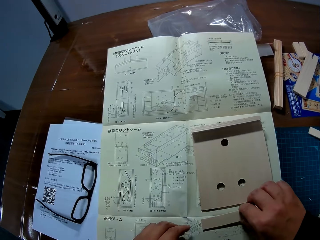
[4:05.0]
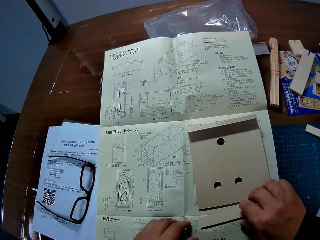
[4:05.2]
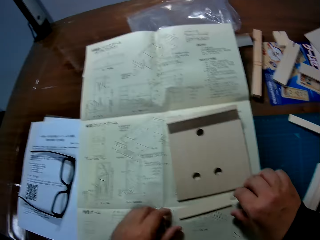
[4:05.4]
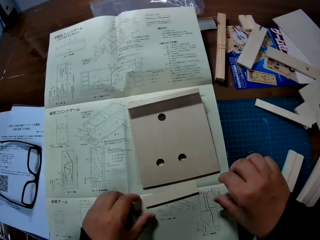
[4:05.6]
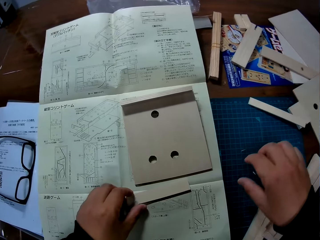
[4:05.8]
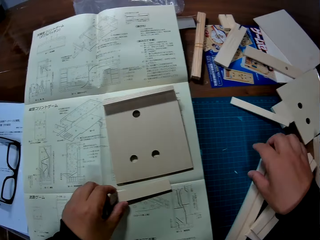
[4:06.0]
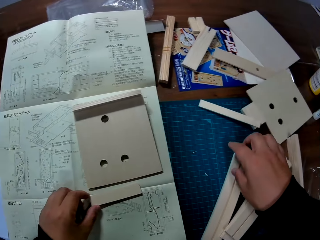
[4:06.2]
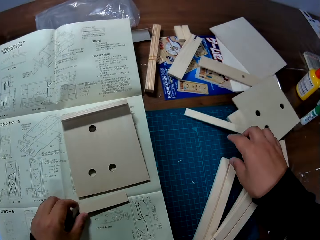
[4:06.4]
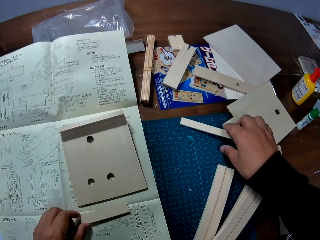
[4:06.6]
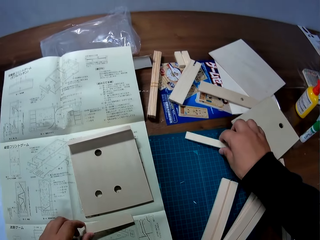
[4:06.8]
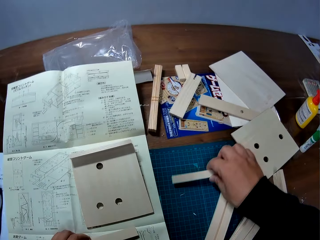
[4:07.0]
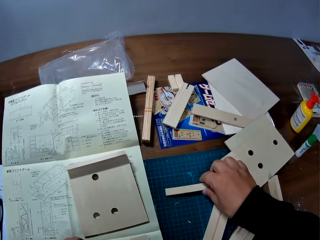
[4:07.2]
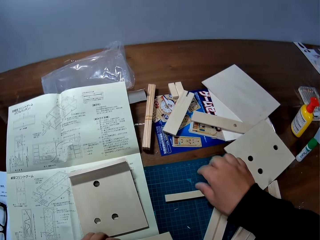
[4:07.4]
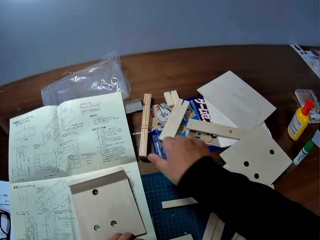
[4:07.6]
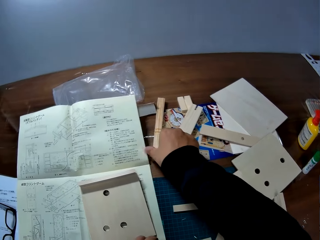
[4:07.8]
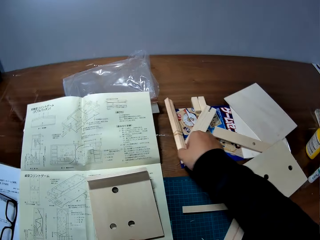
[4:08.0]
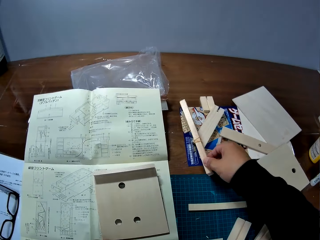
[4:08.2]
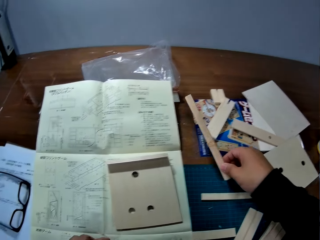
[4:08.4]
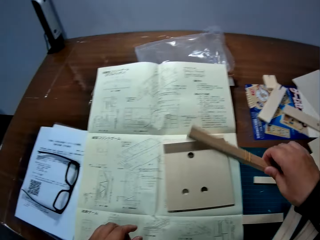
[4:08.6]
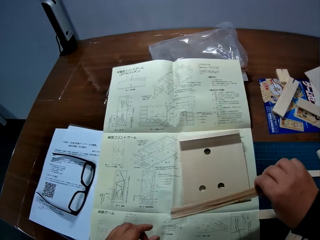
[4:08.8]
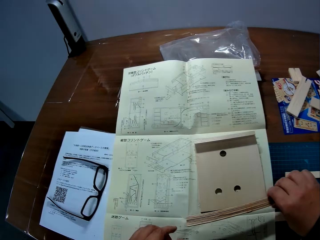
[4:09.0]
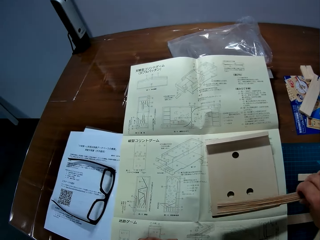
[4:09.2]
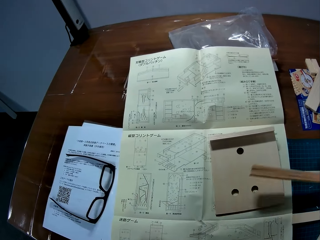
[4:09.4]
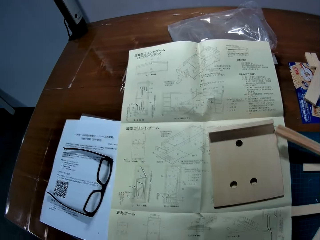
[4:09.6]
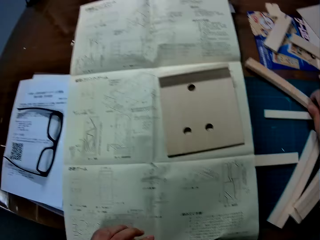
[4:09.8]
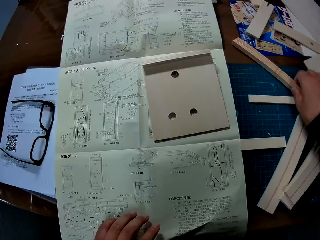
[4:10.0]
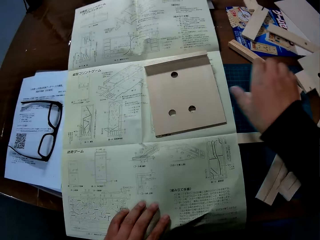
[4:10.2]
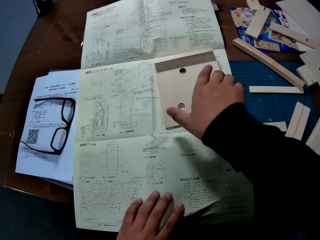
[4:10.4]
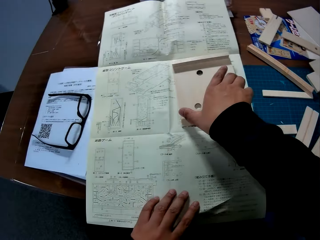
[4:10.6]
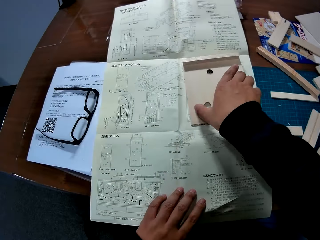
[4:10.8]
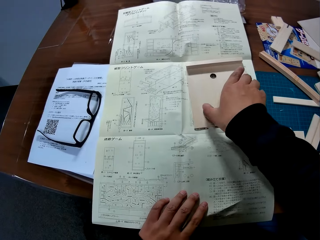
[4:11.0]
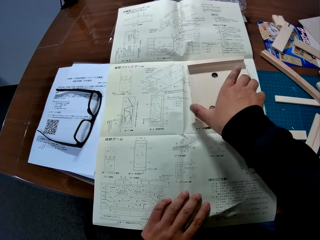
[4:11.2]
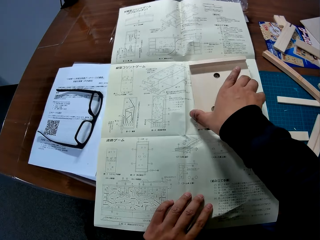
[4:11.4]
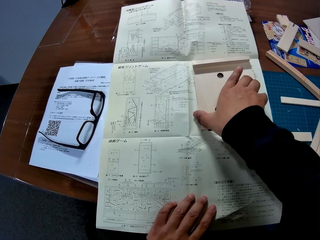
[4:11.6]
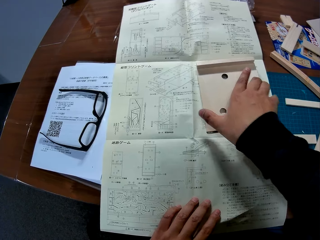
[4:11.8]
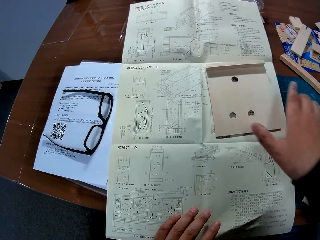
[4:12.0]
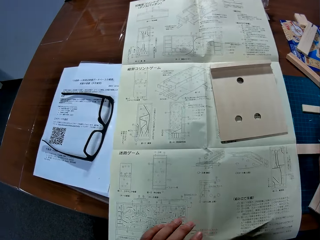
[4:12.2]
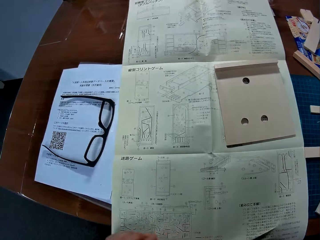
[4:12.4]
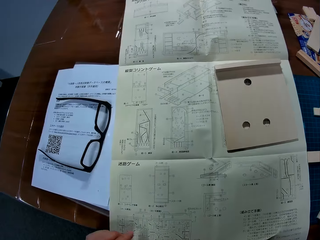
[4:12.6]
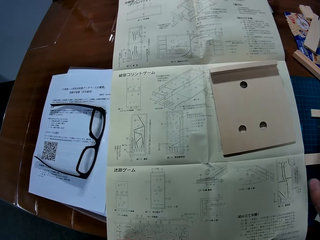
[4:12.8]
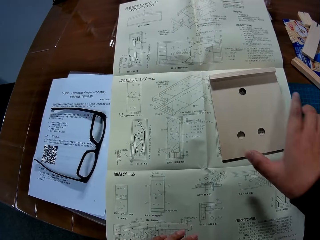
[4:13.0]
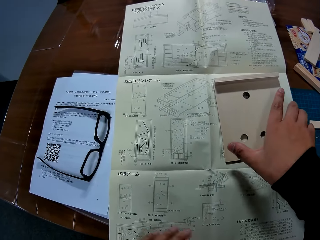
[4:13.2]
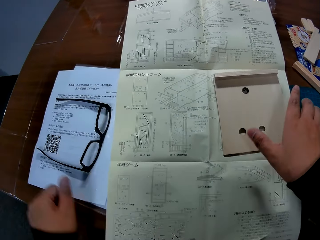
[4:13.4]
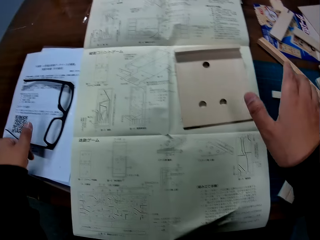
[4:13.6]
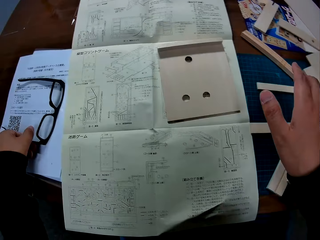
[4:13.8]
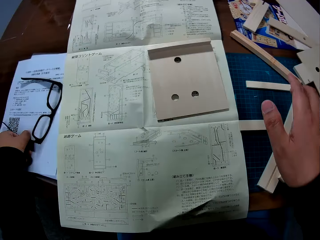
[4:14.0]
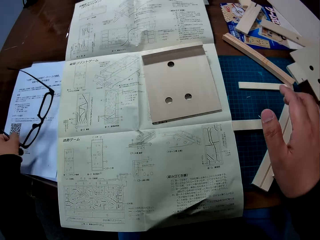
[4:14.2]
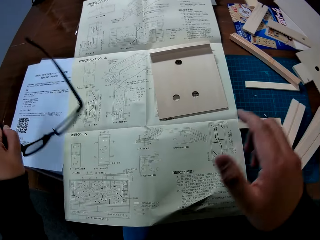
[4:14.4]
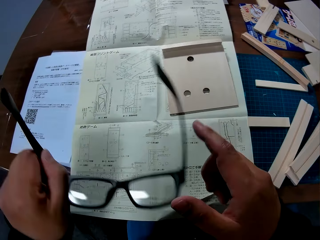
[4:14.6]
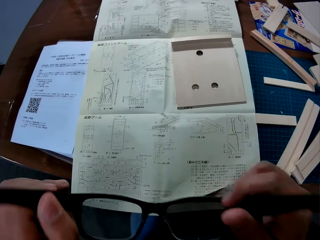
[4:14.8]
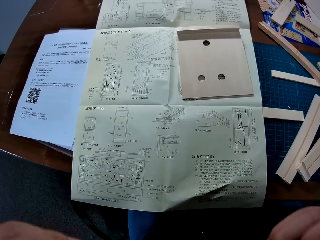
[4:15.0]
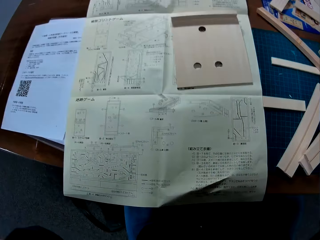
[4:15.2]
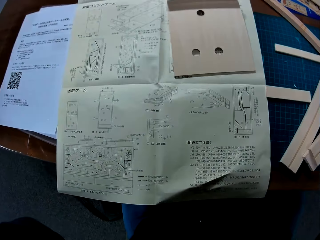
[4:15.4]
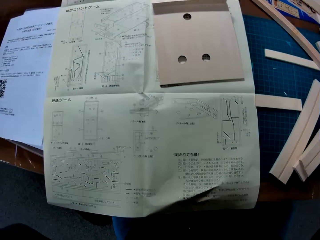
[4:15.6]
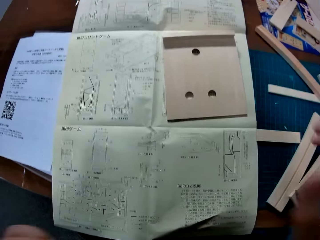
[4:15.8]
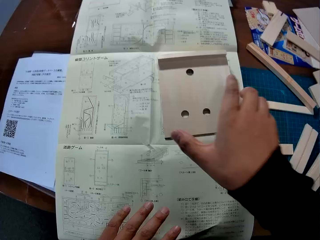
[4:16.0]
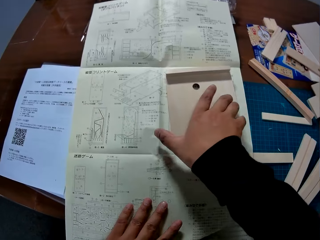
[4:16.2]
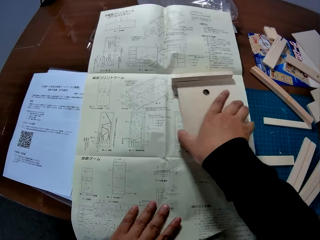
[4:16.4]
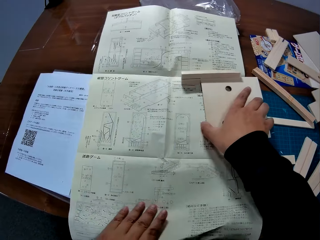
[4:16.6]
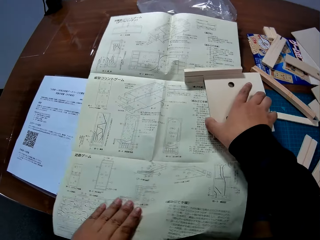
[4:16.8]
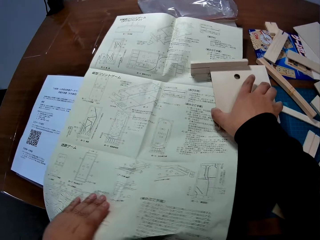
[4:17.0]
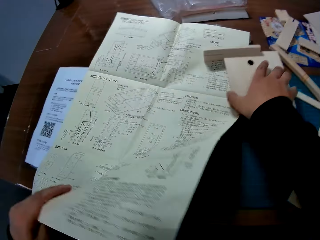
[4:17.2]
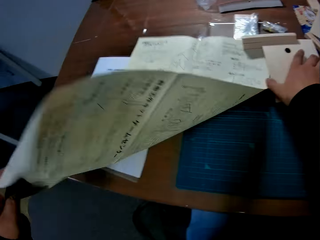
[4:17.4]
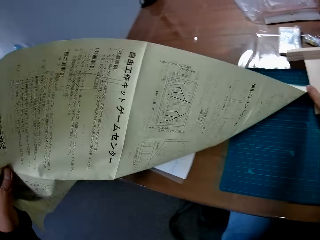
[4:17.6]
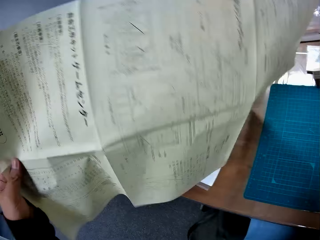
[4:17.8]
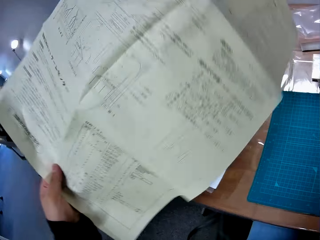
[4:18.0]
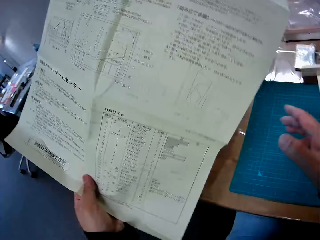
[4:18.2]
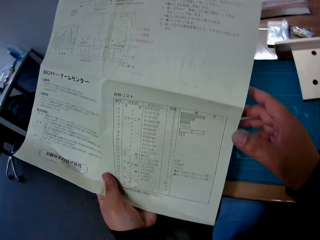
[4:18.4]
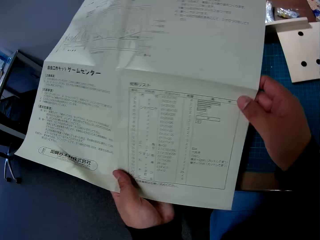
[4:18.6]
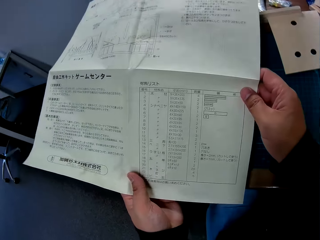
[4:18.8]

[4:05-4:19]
The camera wearer places the piece of wood on the leaflet. He touches a piece of wood on the table with his right hand. He picks up a piece of wood from the table with his right hand. He drops the piece of wood on the table. He touches the jointed piece of wood. He picks up a pair of glasses from the table with his left hand. He puts on the pair of glasses. He moves the jointed piece of wood on the leaflet with his right hand. He pulls the leaflet with his left hand. He turns over the leaflet with his left hand.

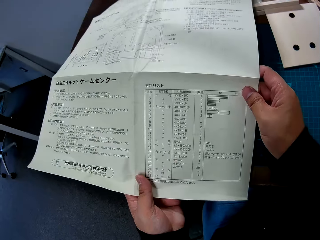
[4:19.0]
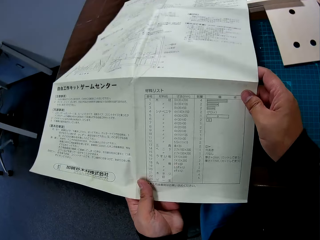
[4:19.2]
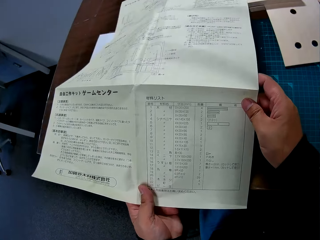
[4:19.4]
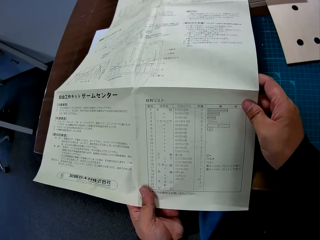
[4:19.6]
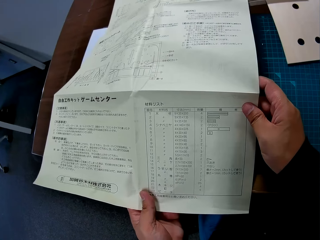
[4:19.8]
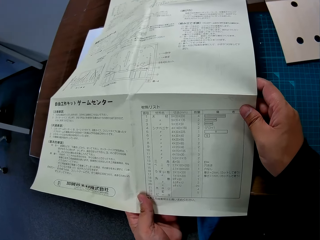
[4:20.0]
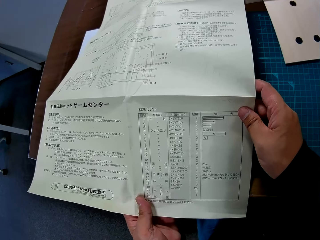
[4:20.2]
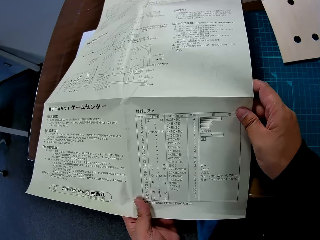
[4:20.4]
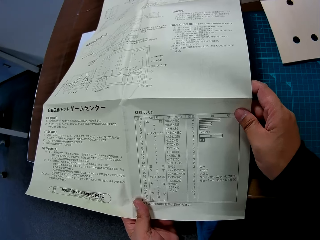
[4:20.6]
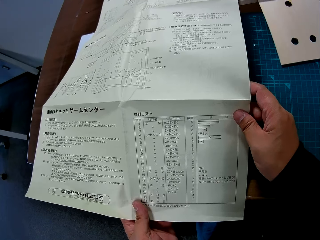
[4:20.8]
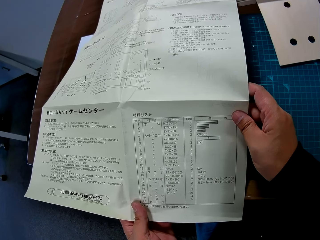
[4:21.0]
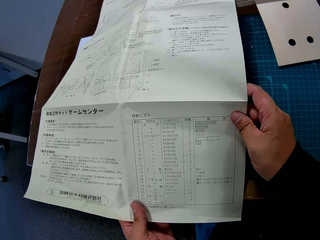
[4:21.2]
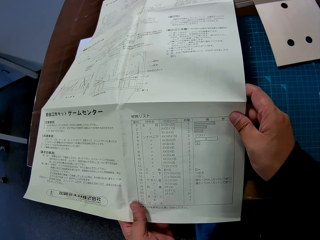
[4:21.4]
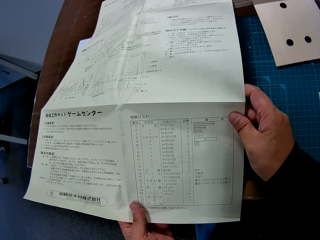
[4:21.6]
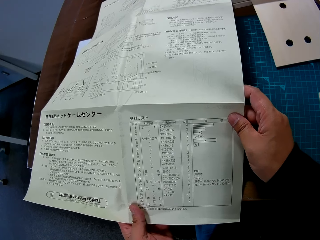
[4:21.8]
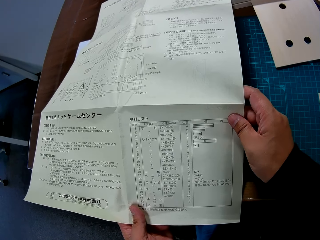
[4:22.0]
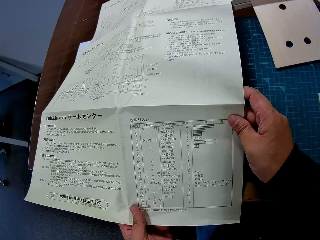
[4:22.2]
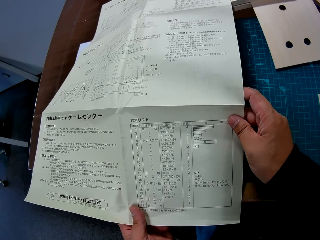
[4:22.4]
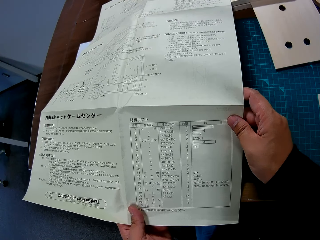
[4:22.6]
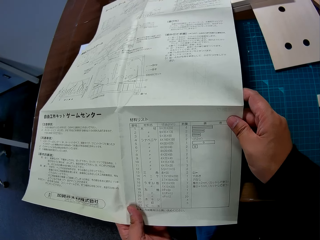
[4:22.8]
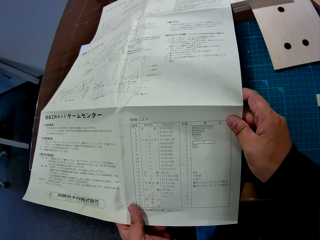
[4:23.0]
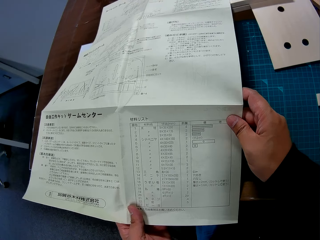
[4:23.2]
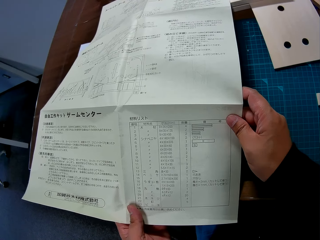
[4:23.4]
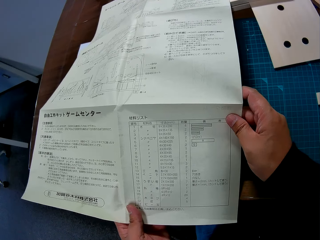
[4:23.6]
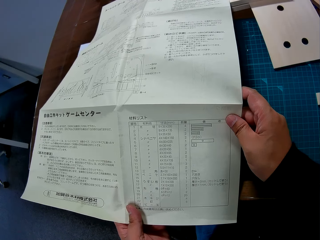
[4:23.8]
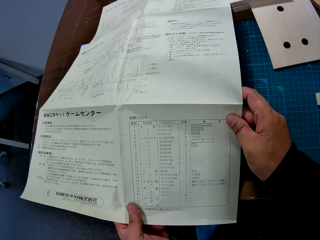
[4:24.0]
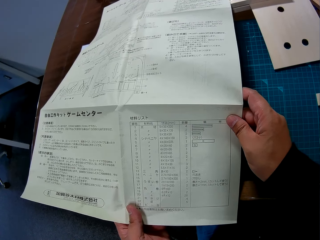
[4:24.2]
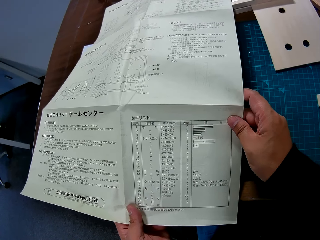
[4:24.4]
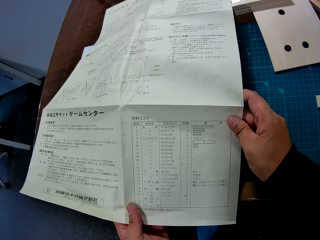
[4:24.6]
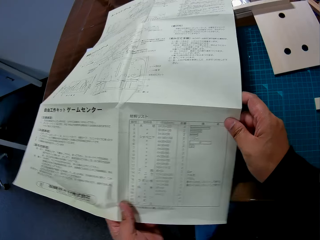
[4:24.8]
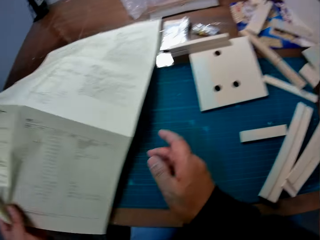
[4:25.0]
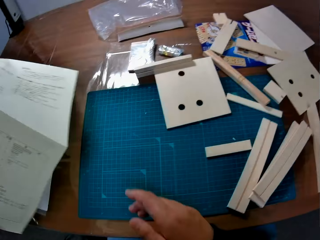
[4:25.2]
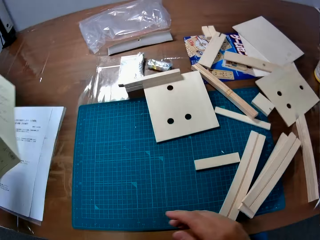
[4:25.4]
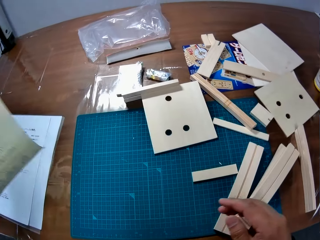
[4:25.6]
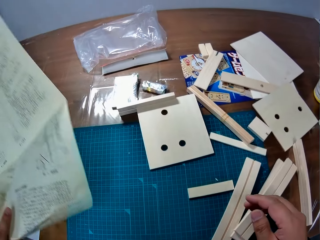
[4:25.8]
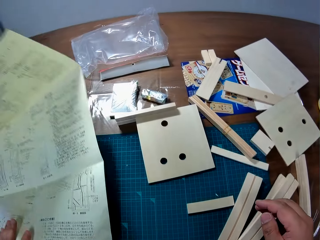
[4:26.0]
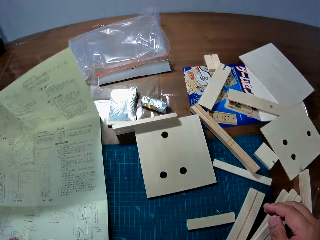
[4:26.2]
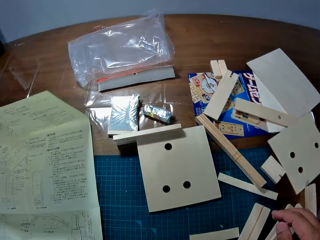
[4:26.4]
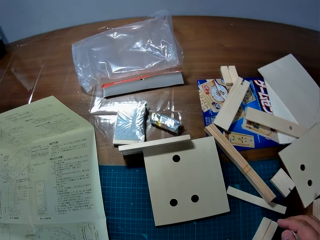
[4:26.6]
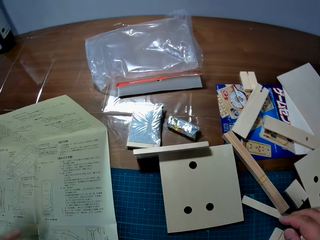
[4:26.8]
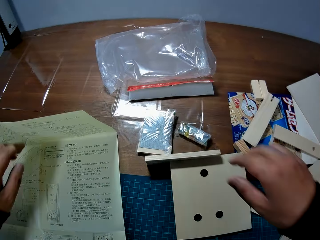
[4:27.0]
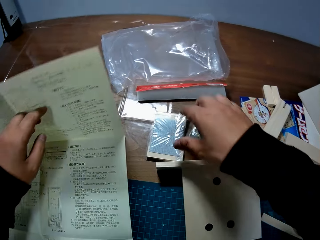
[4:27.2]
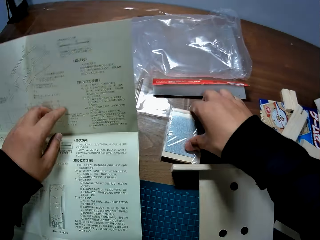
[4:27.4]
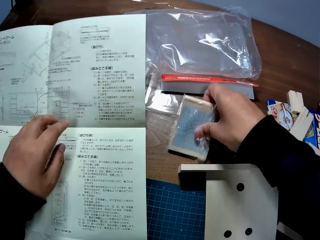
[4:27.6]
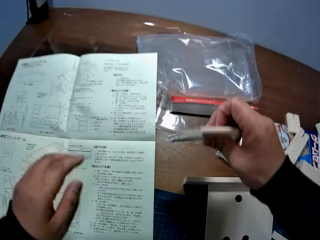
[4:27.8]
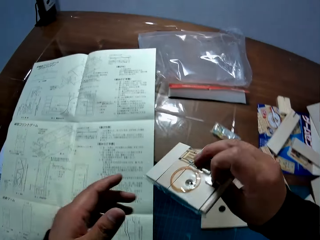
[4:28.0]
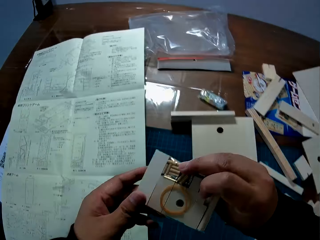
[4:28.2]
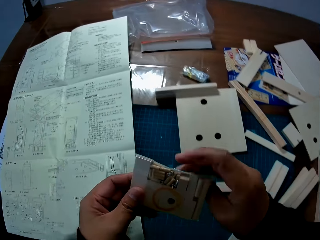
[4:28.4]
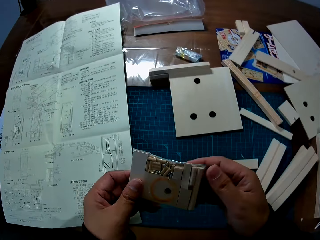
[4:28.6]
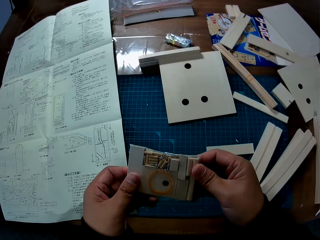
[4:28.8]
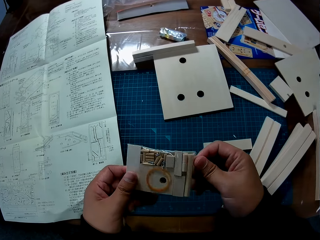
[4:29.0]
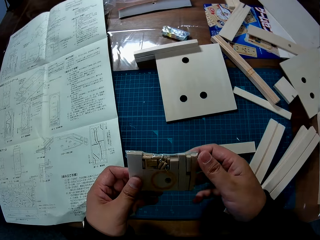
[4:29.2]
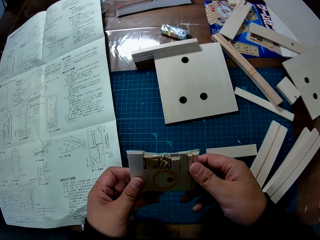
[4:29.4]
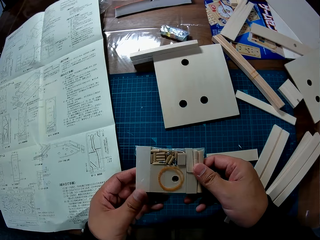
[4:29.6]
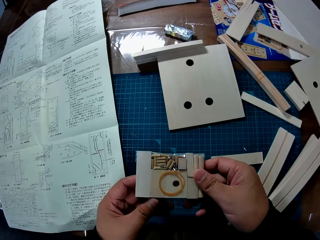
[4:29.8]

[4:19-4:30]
The camera wearer holds the leaflet with both hands. He reads the paper. He turns the paper. He drops the leaflet on the cutting sheet. He picks up a package or sachet from the table with his right hand. He opens the package with both hands.
